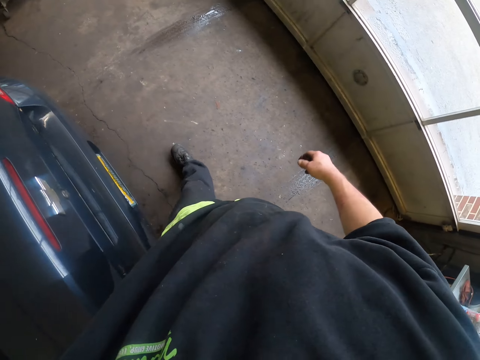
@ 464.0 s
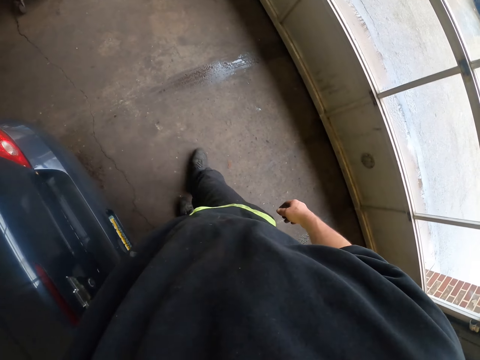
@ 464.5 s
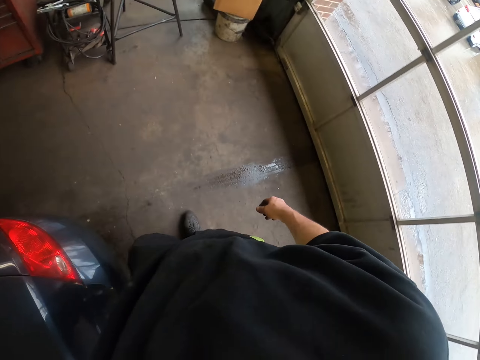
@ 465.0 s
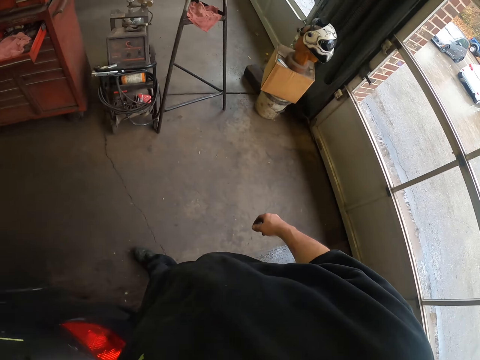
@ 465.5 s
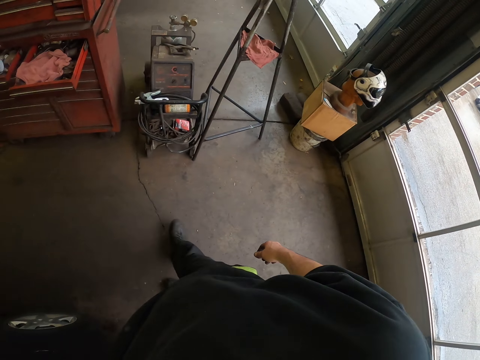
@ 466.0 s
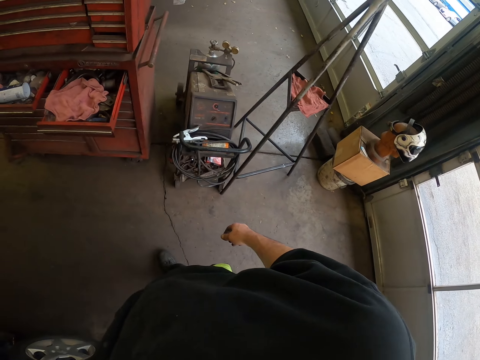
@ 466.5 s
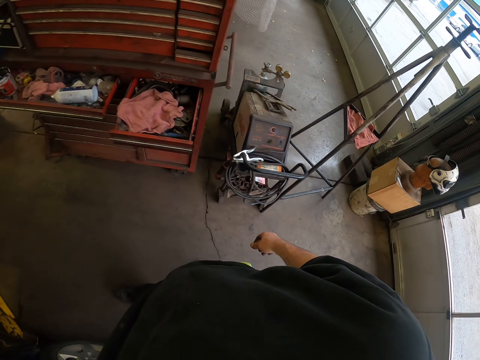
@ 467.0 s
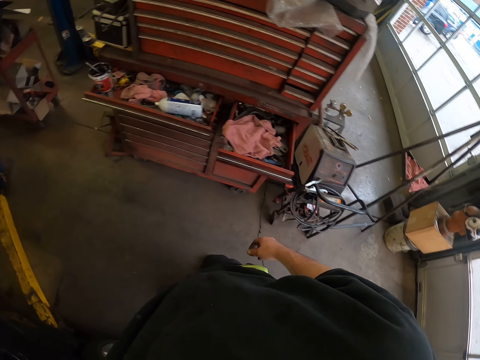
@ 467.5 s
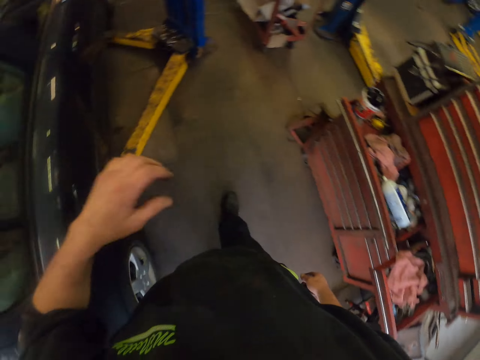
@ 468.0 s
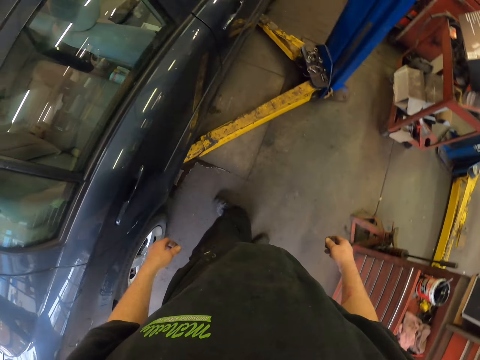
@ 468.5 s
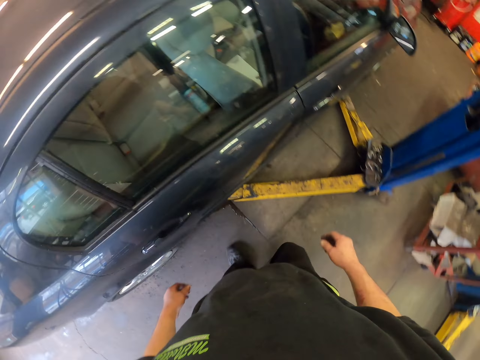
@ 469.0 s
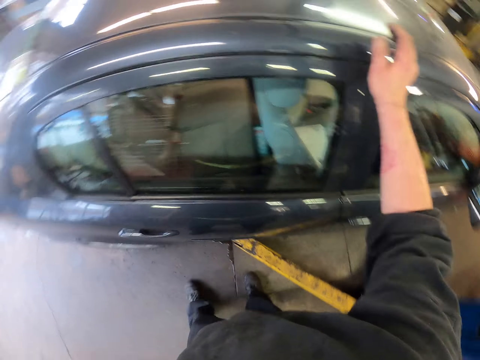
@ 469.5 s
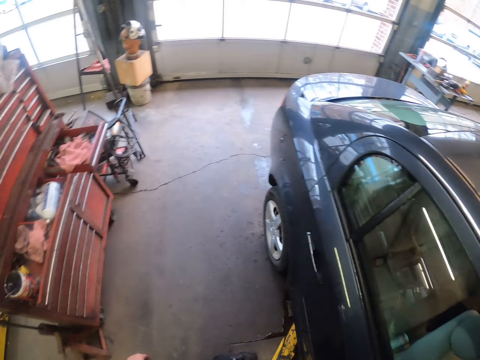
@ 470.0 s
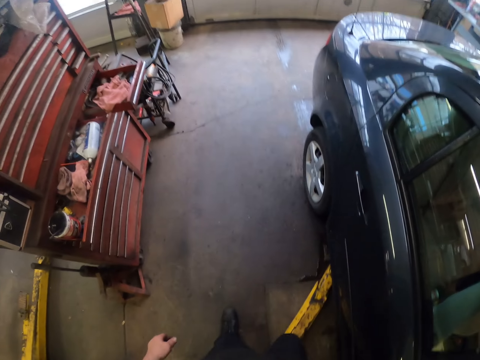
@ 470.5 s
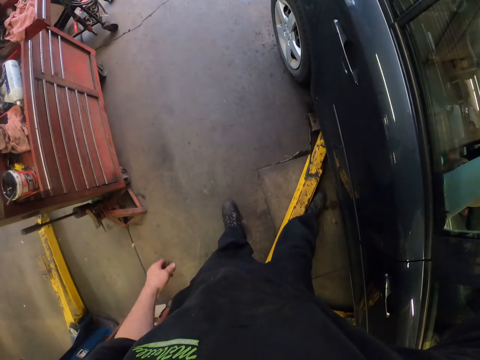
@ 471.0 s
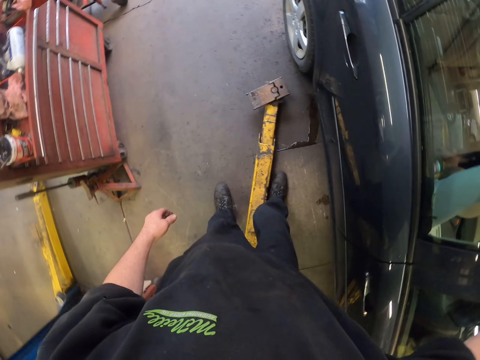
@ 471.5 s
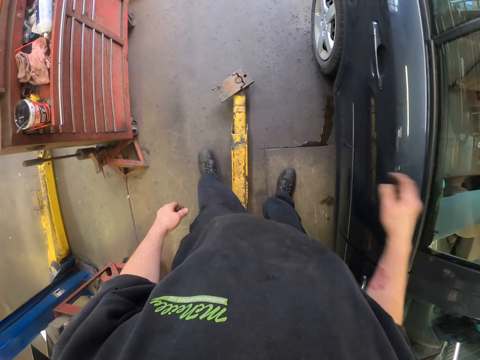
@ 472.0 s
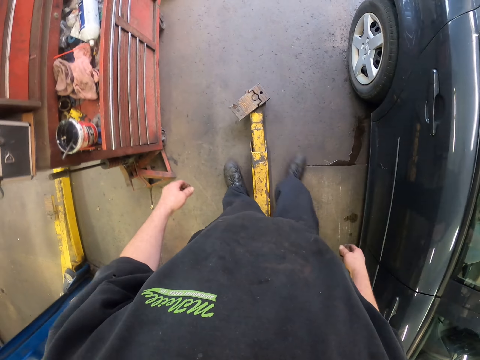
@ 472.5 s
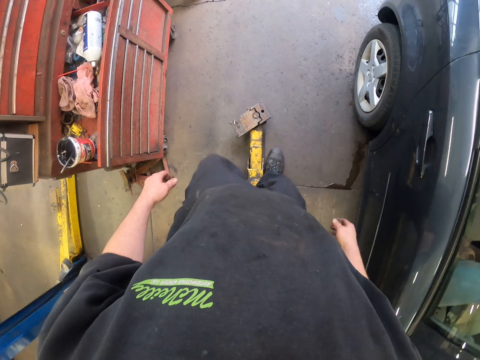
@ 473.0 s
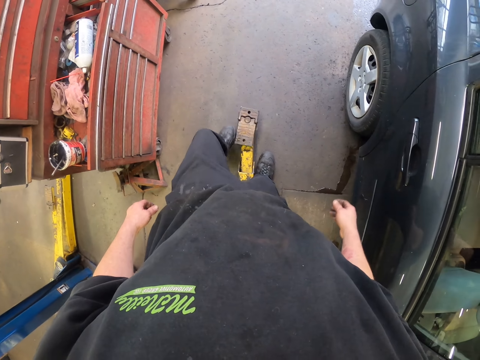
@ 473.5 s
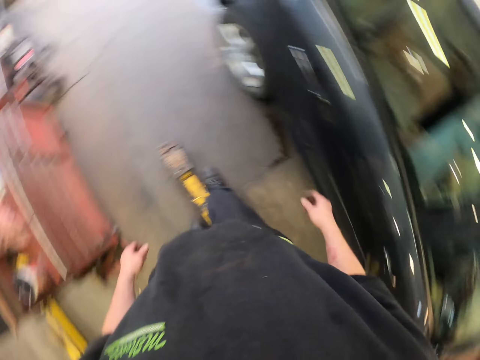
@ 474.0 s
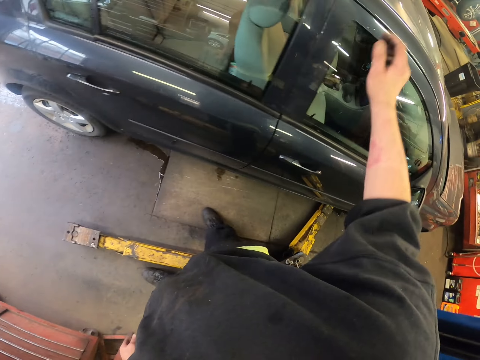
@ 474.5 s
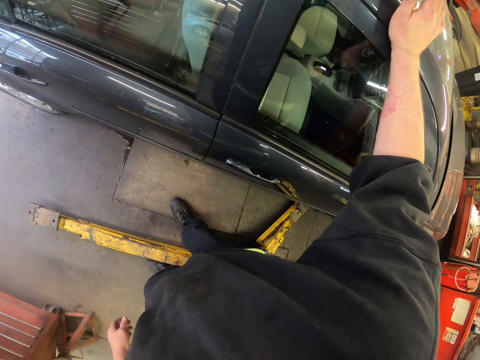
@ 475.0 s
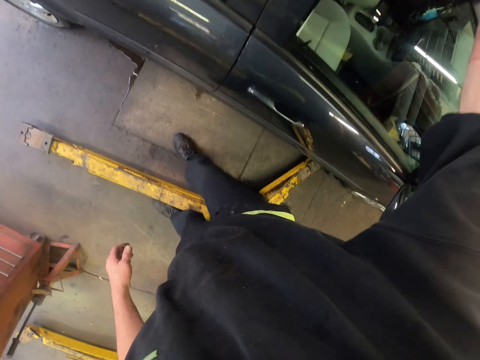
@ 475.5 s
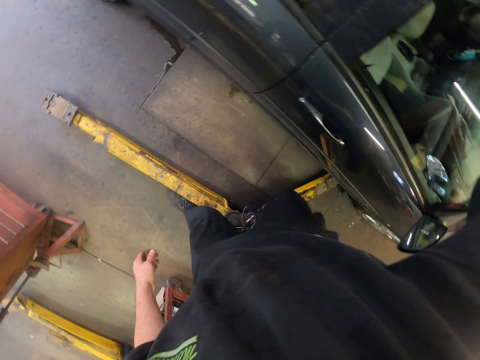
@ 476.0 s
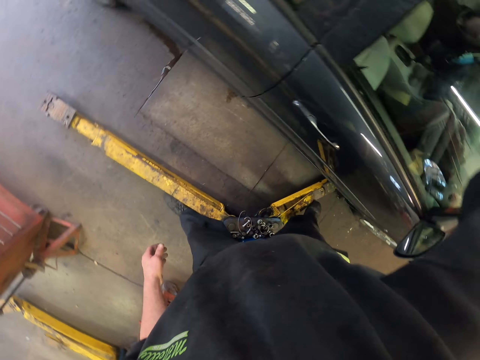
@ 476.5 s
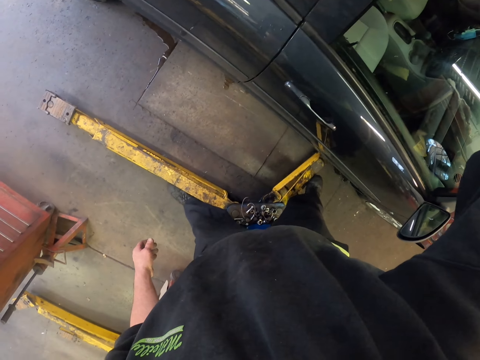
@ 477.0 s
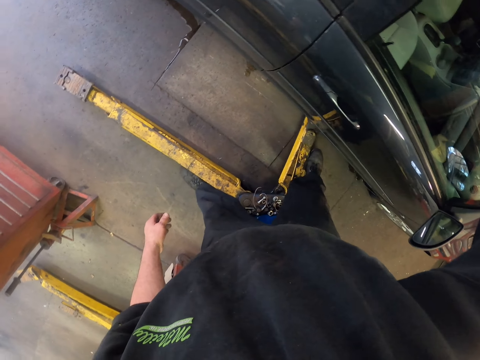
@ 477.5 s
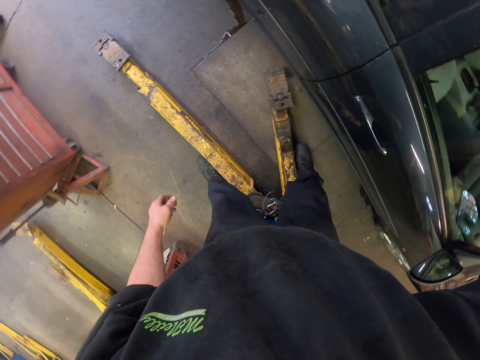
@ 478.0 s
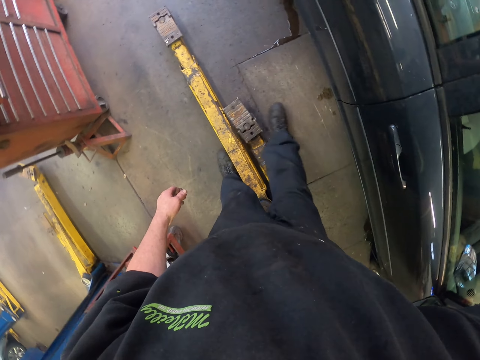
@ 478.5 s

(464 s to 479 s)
The camera wearer raises the left hand. They walk in the workshop. They move the automotive assembler machine with the right foot.

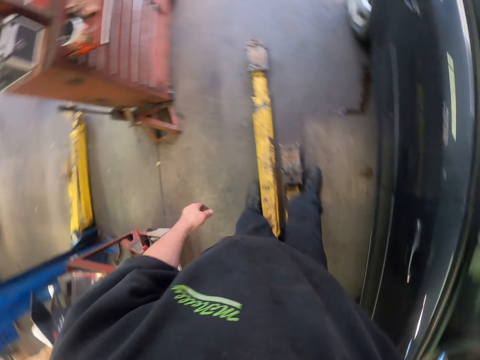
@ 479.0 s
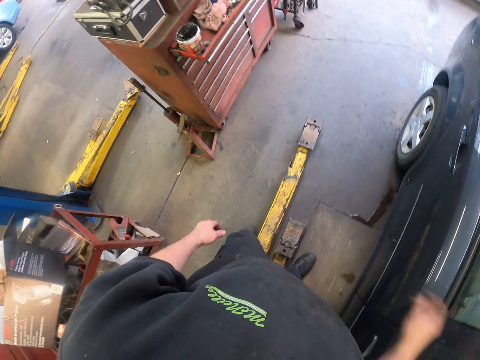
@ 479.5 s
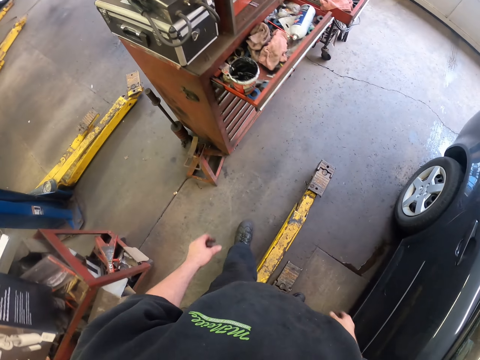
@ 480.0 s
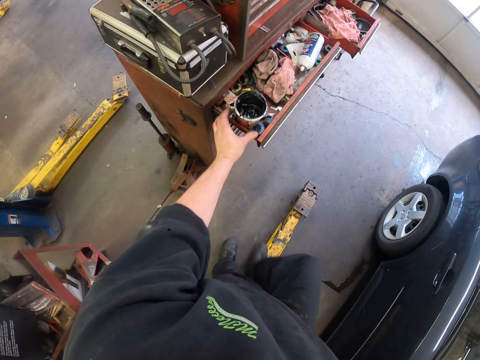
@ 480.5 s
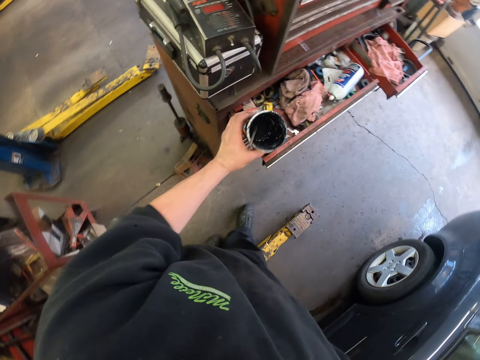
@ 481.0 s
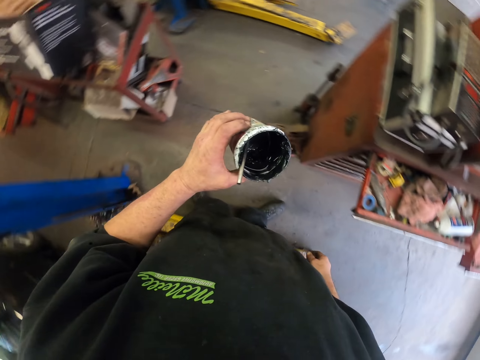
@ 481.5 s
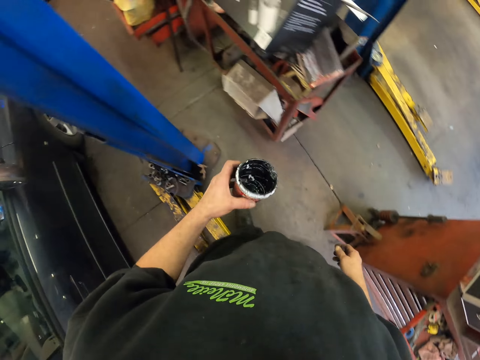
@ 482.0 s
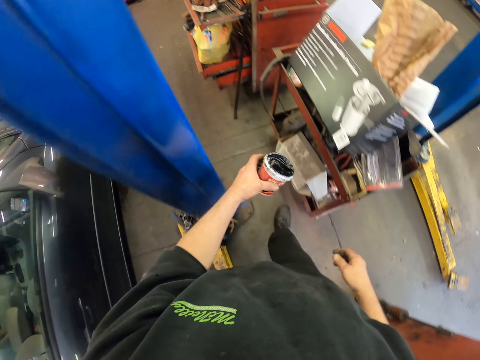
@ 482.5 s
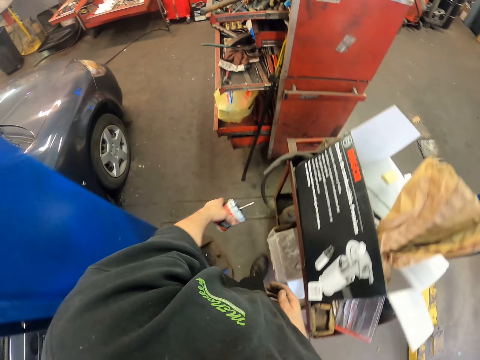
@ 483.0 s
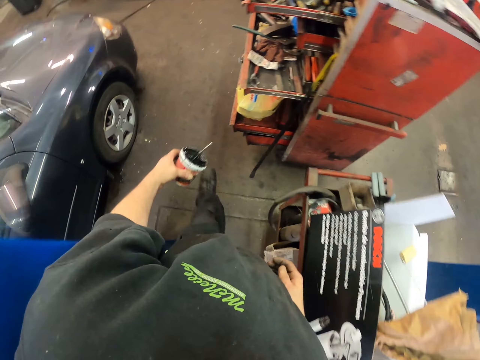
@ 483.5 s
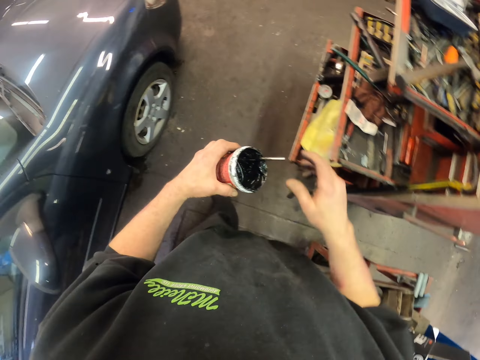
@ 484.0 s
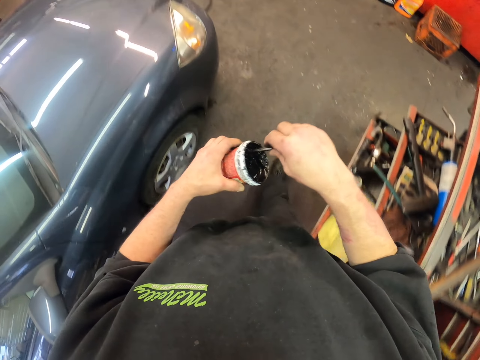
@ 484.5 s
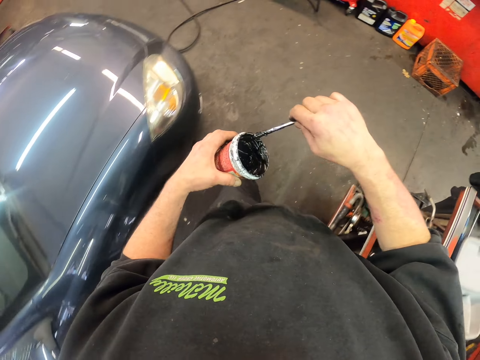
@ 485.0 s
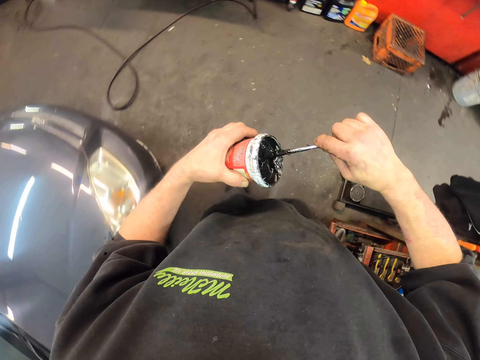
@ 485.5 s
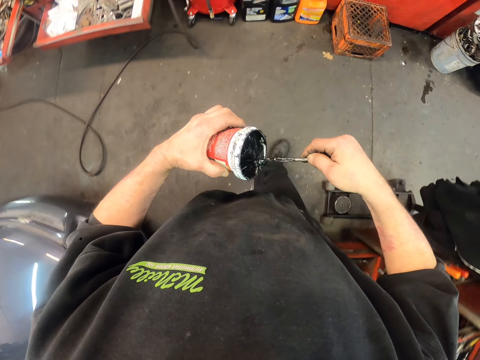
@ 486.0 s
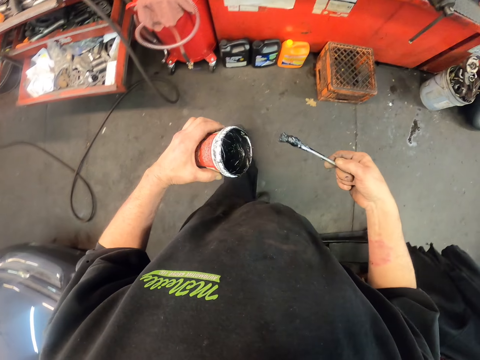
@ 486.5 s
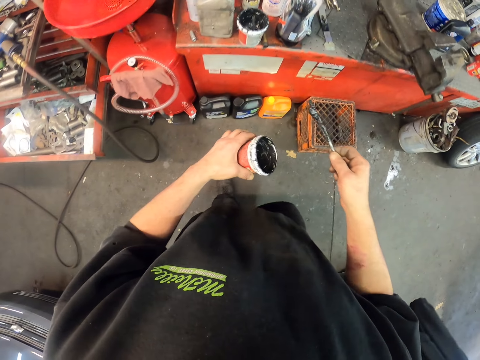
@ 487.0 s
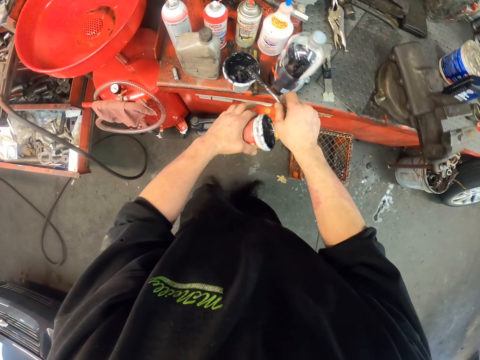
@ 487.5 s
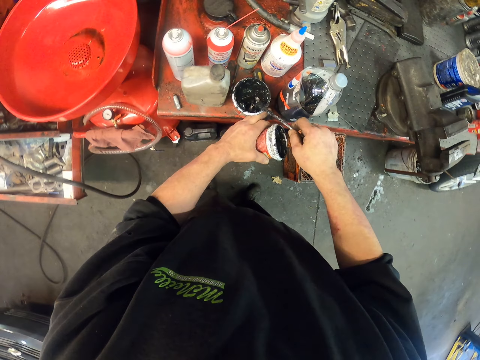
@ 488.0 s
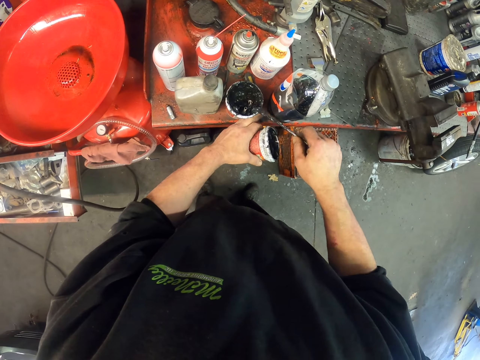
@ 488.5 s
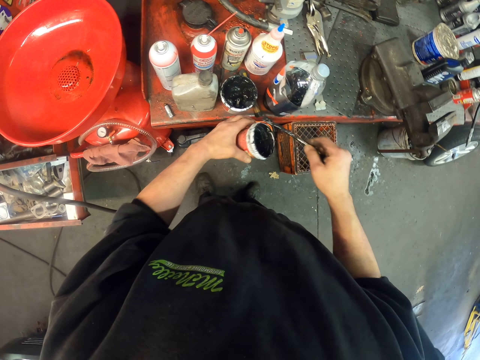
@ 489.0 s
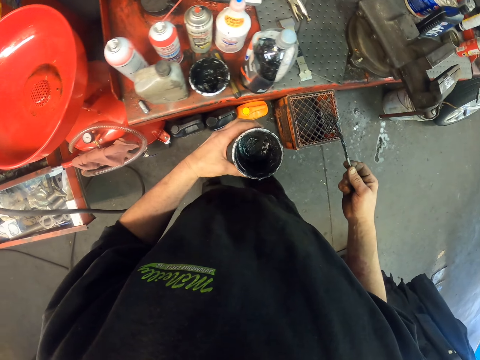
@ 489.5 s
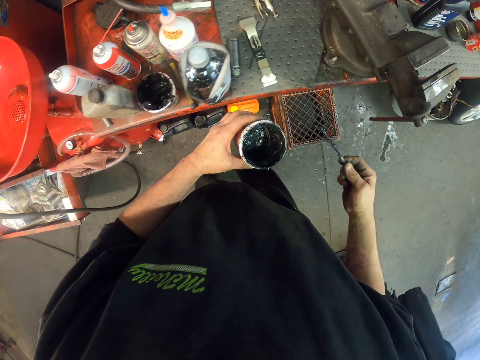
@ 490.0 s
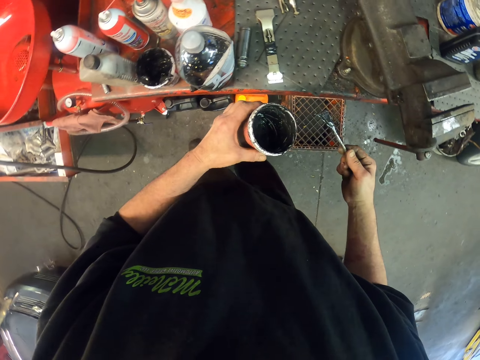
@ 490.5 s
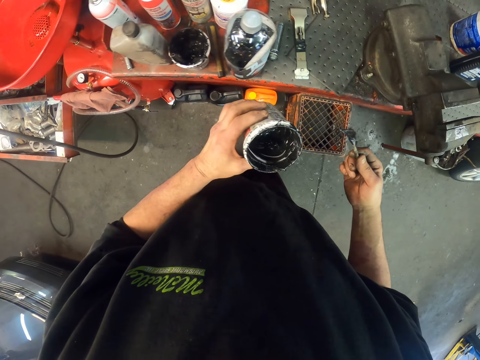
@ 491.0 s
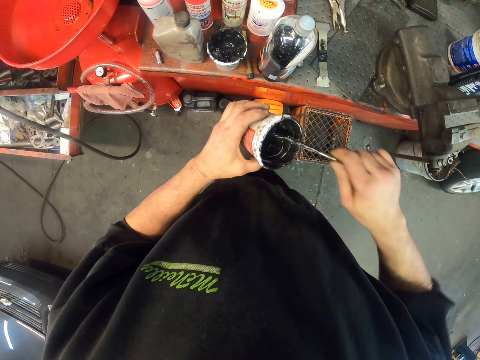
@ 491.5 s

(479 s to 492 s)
The camera wearer picks a tin or grease can from the drawer. They walk in the workshop. They pick grease with a brush. They hold the brush from the tin. They transfer the grease in another grease can. They apply oil on the tin.
